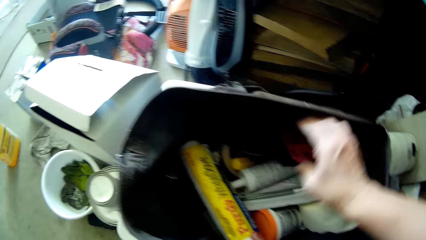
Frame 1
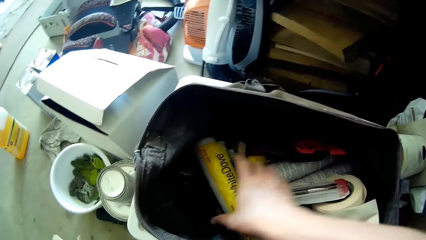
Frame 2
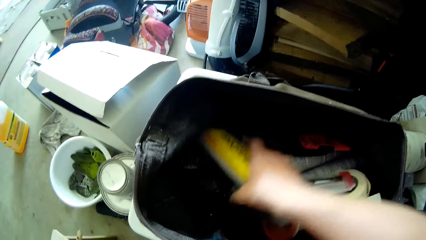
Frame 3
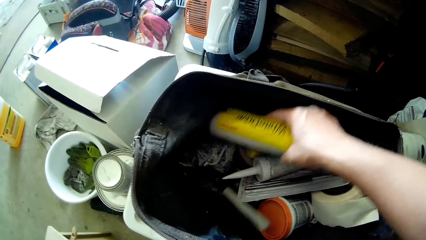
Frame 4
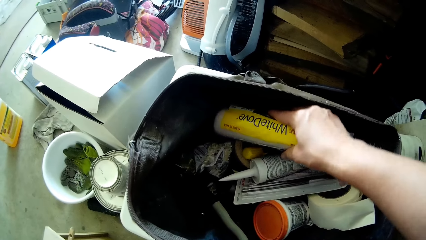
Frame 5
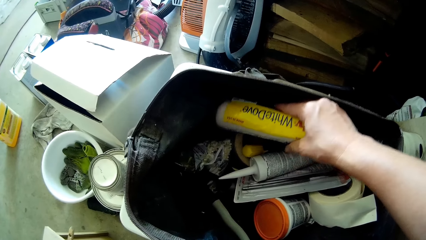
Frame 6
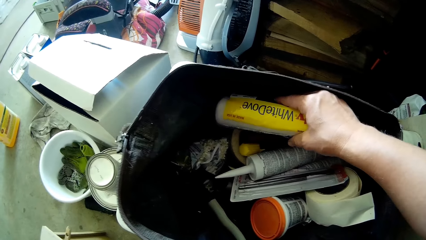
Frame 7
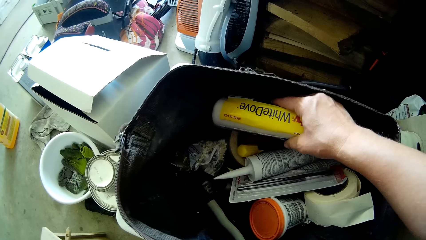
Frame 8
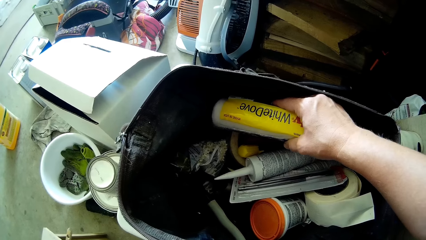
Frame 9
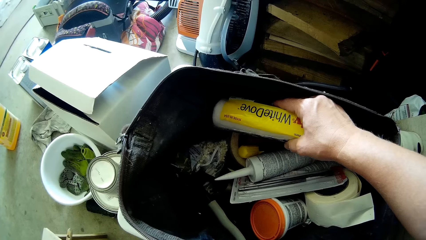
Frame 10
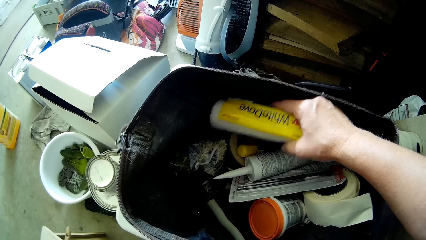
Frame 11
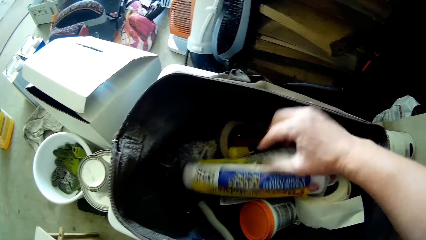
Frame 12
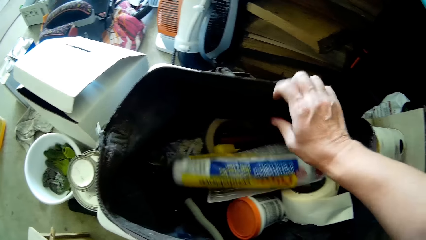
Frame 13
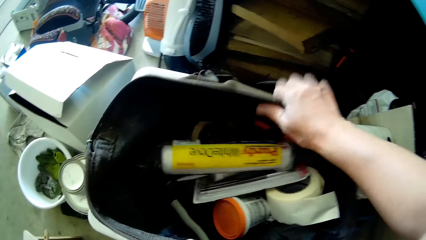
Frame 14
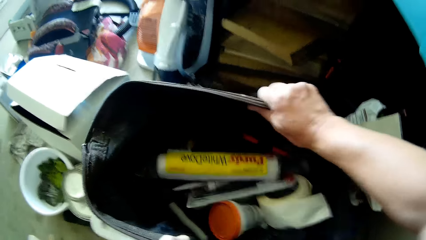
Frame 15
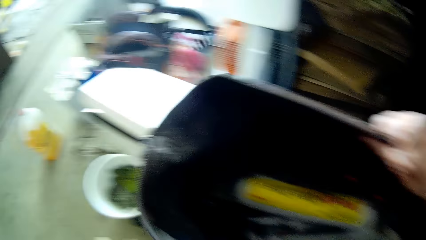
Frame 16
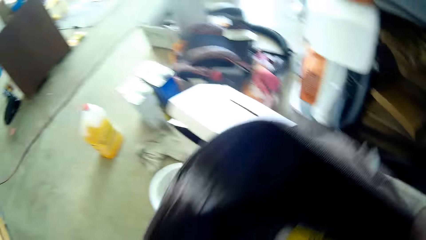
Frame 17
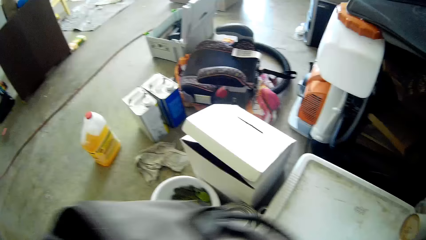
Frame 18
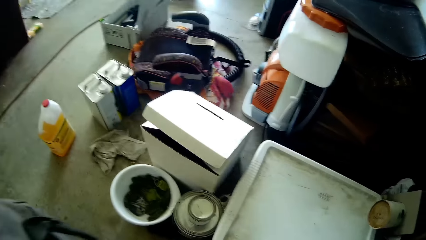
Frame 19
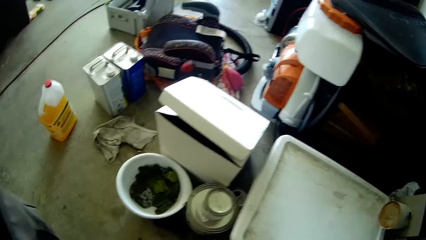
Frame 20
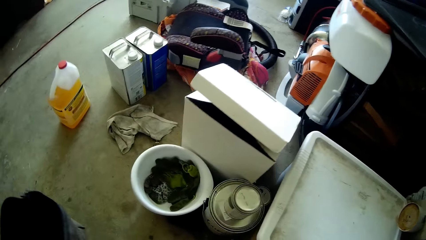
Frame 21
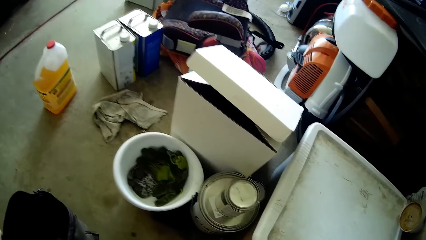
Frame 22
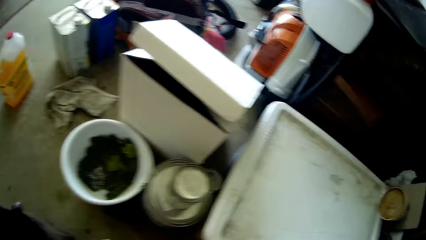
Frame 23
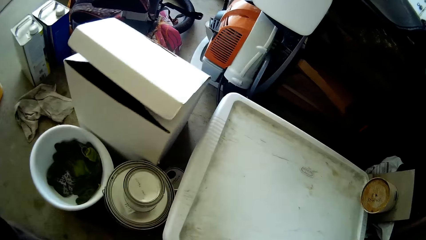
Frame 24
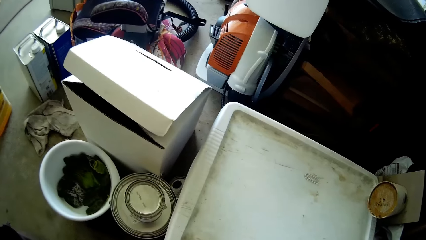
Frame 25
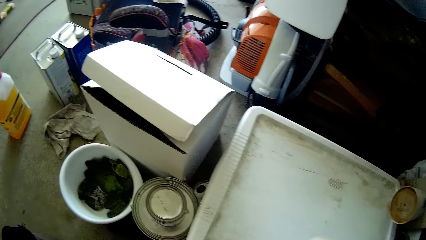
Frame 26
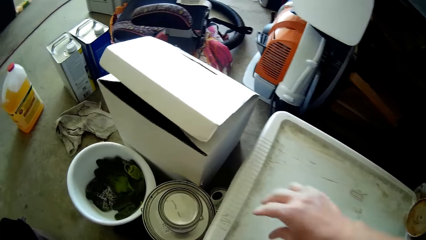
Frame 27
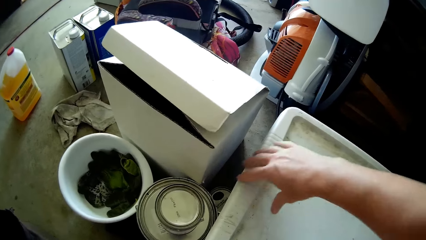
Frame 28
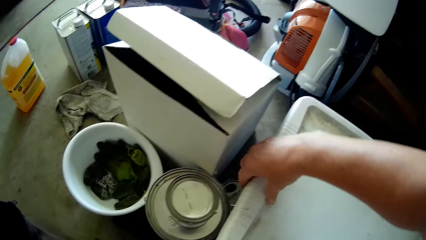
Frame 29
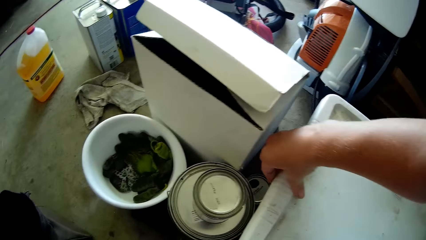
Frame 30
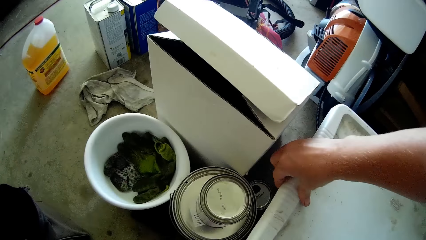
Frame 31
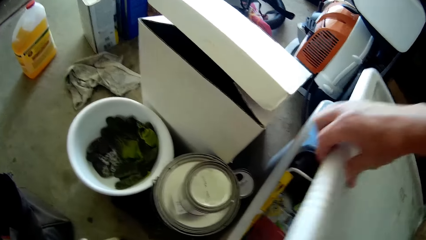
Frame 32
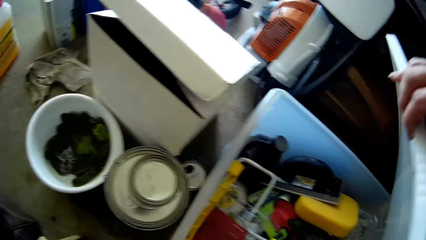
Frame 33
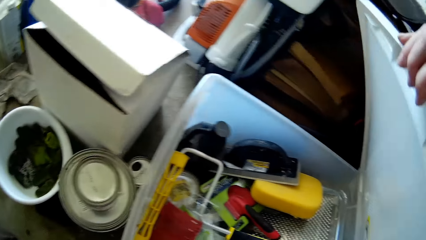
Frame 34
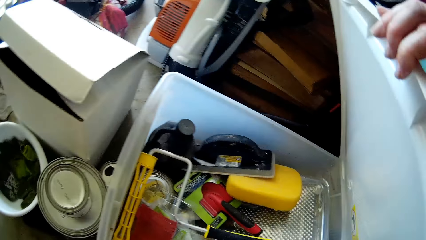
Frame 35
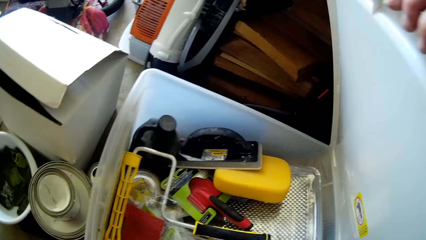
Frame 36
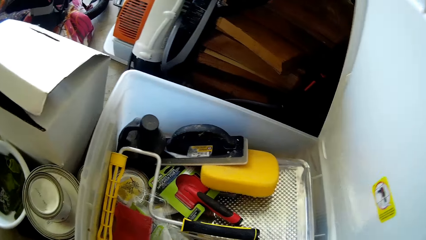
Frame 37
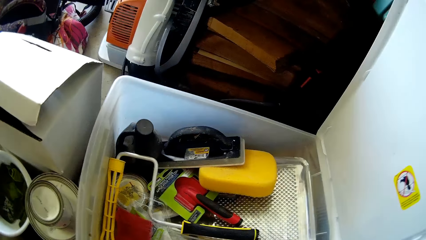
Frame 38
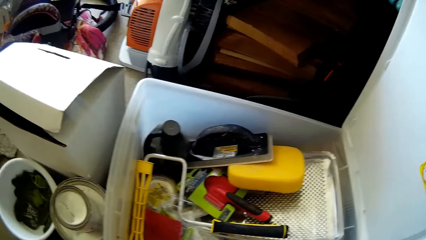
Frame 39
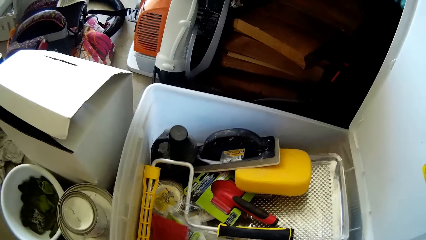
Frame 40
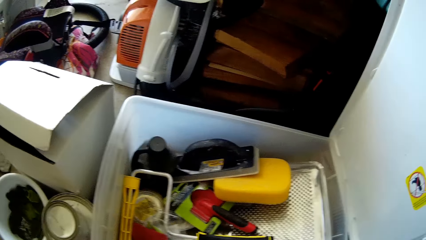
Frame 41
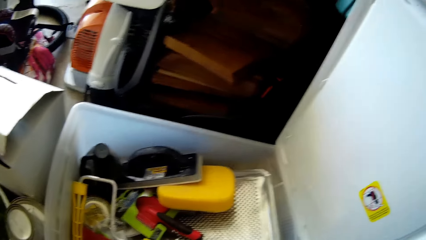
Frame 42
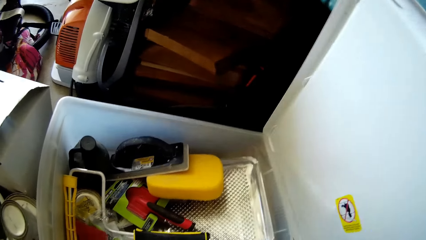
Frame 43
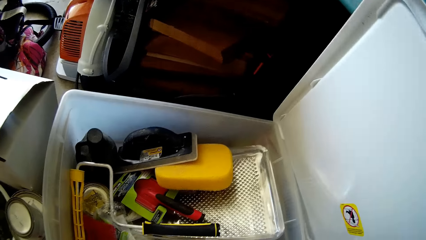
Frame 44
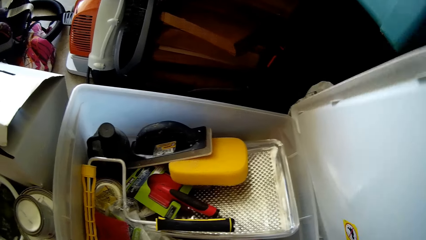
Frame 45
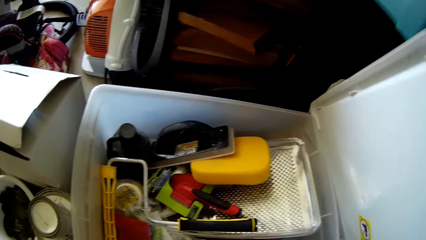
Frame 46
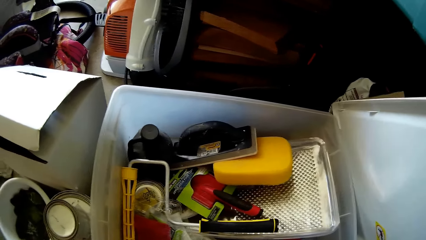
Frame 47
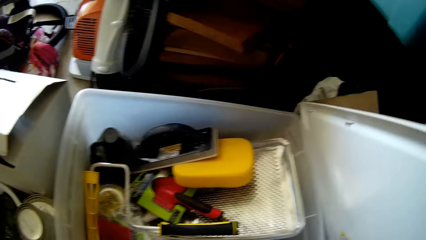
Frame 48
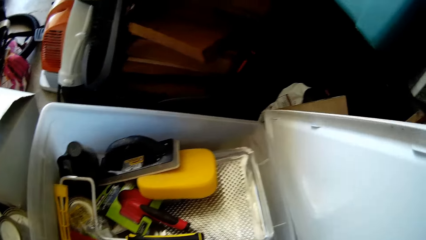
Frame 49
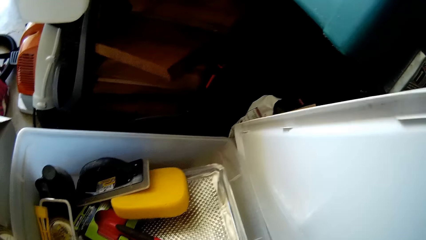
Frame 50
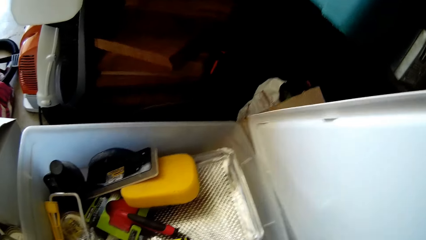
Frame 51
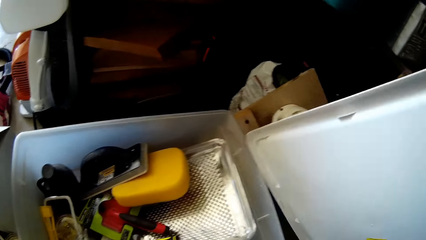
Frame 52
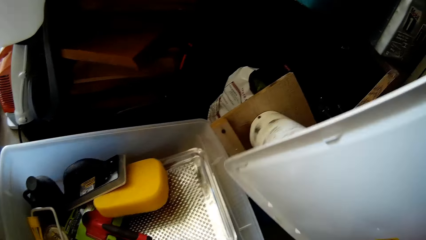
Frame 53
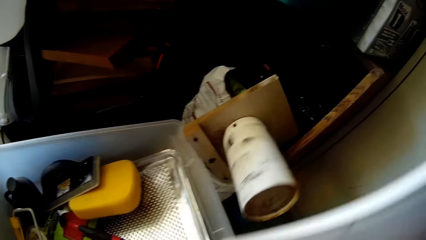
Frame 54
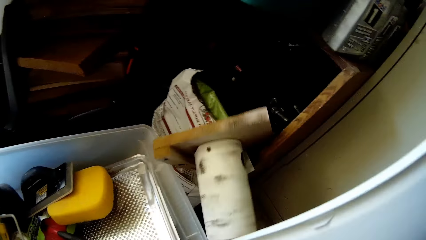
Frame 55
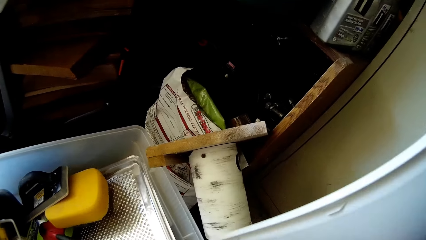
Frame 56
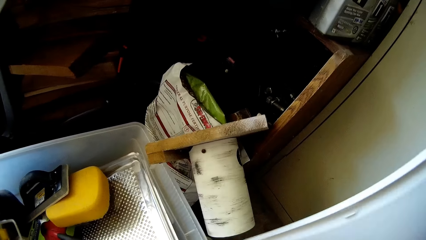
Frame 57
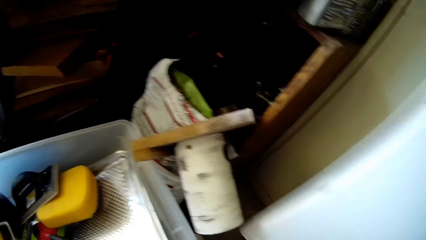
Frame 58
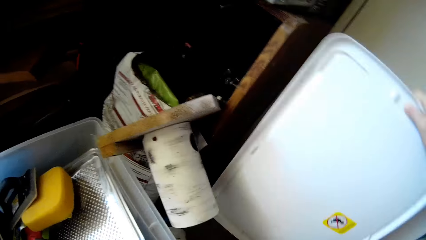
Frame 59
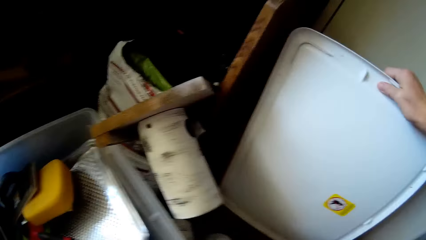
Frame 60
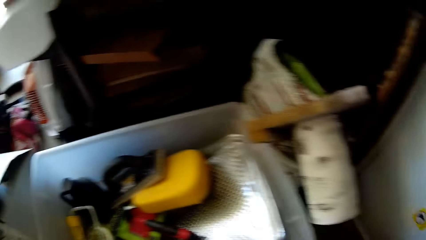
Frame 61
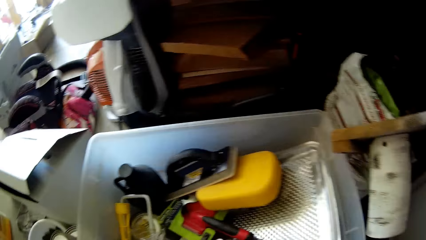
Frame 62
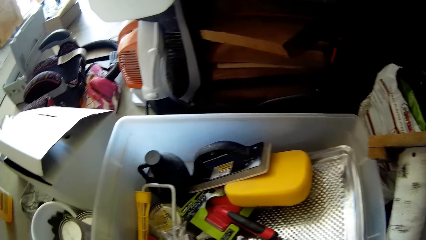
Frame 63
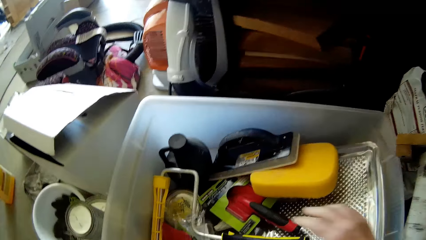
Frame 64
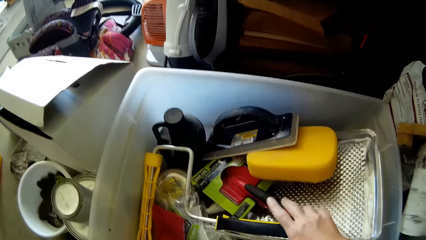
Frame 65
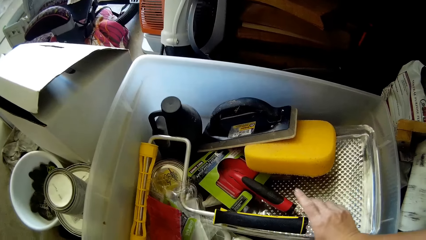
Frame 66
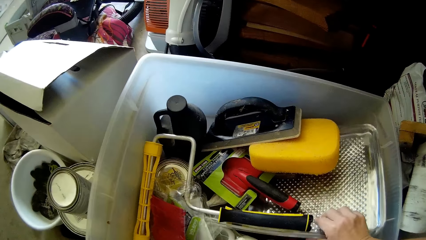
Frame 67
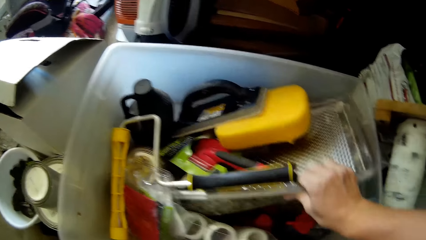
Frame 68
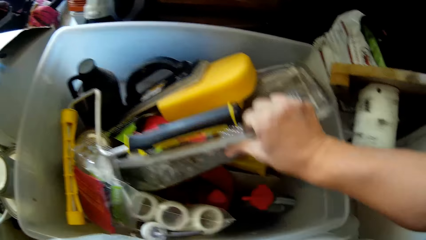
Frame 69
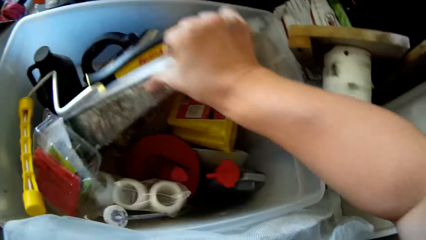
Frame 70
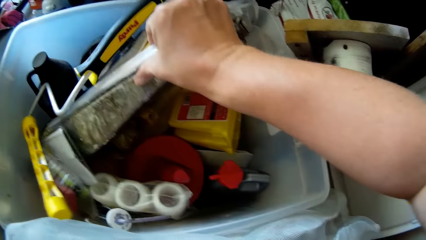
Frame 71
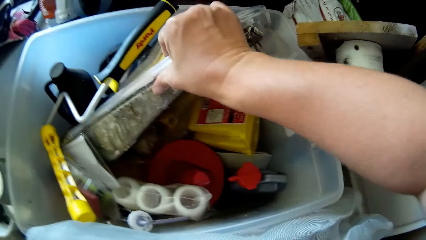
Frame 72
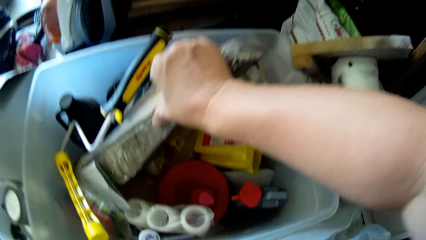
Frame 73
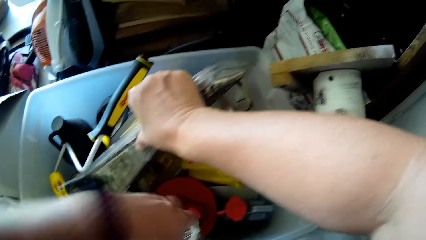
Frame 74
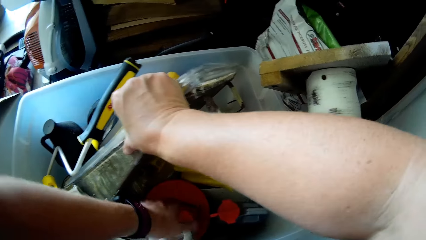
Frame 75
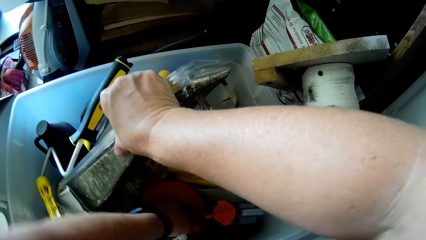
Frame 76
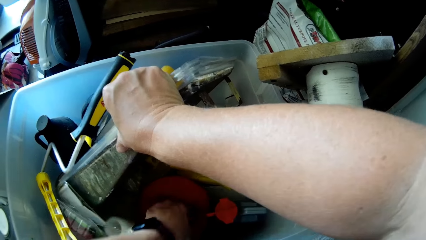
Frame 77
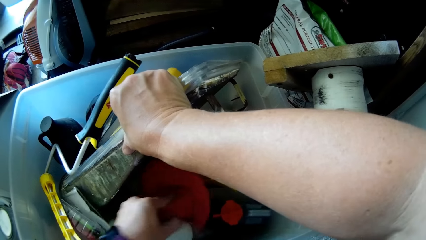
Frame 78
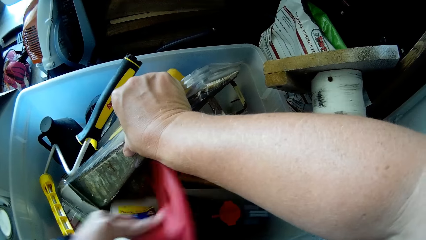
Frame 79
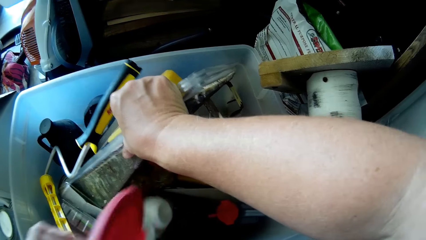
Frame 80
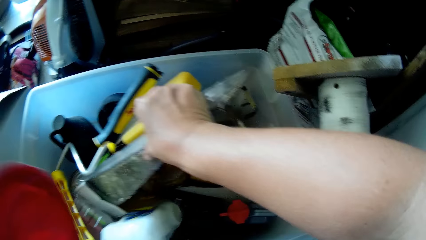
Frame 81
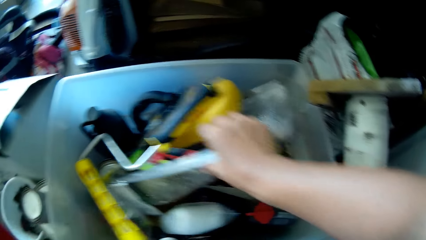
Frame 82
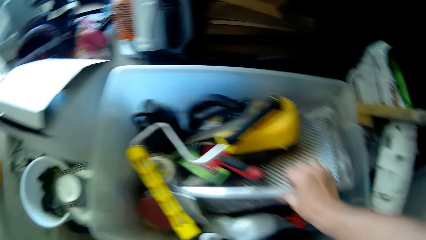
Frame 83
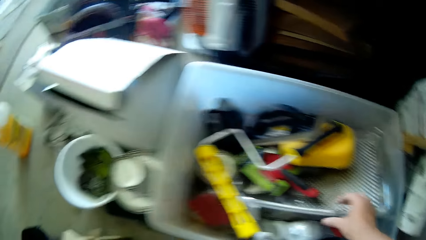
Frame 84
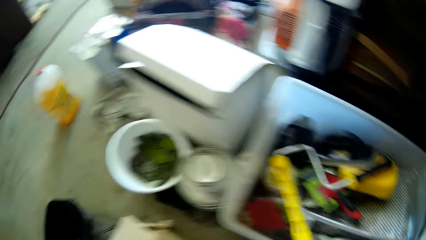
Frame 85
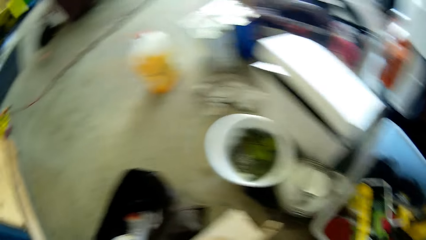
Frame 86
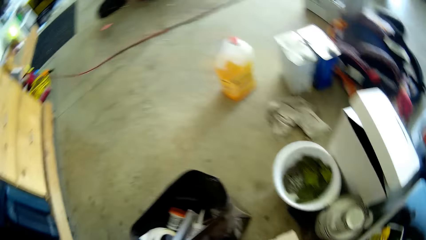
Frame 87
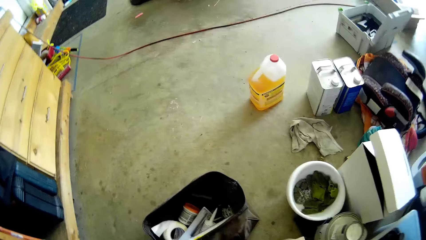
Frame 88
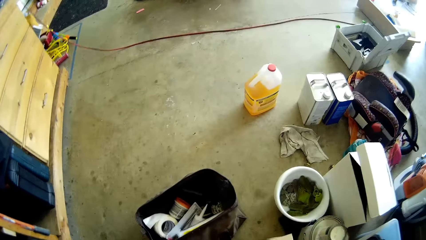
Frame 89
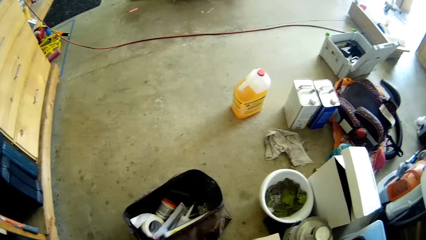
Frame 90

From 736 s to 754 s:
The camera wearer holds something. She adjusts a wrapper pack in the handbag with her right hand. She moves a polythene and holds the polythene. She moves the handbag from a tool box to the floor with both hands. She touches the bag. She opens the tool box cover or lid with her right hand. She looks at the tool box. She detaches the cover from the toolbox with her right hand. She drops the cover on the floor with her right hand. She adjusts a paint tray in the toolbox with her right hand. She holds the lid. She removes a paint lid from the toolbox with her left hand.
